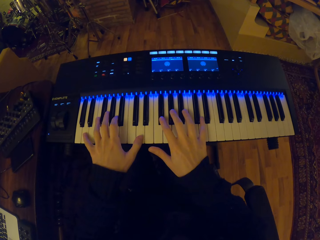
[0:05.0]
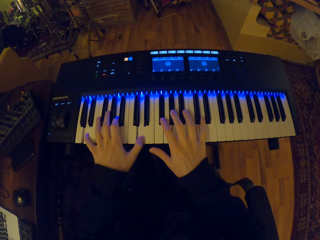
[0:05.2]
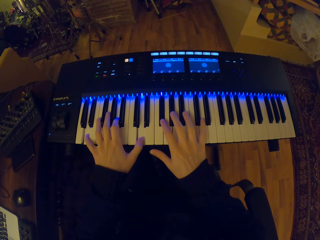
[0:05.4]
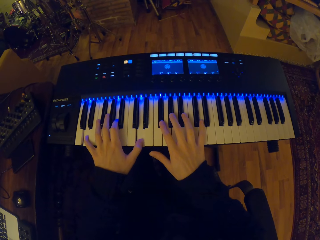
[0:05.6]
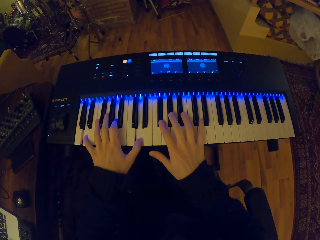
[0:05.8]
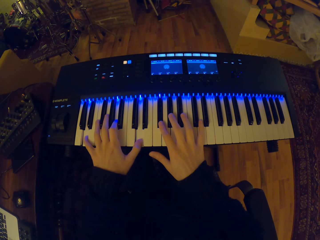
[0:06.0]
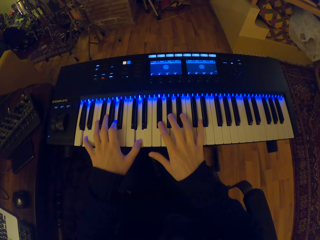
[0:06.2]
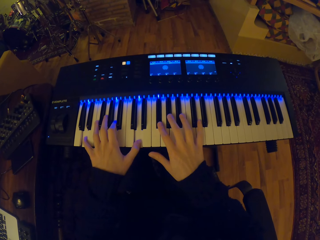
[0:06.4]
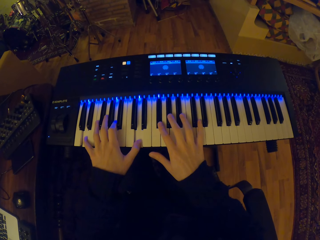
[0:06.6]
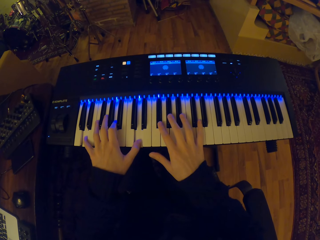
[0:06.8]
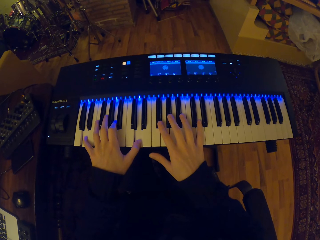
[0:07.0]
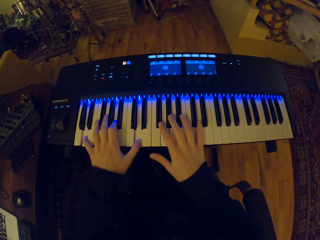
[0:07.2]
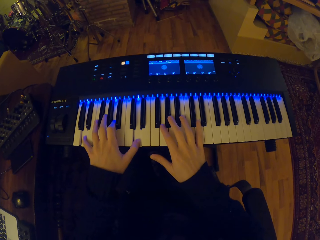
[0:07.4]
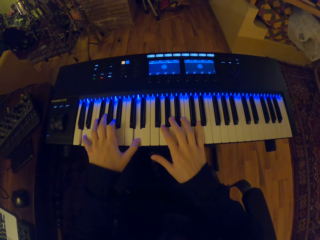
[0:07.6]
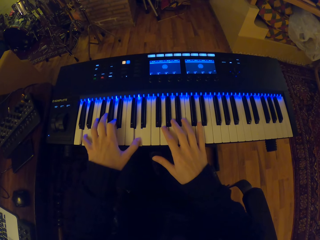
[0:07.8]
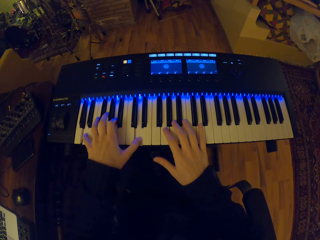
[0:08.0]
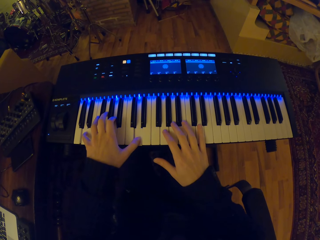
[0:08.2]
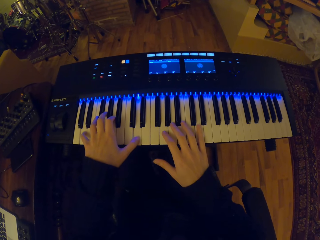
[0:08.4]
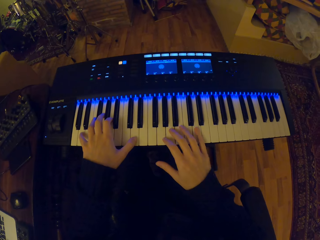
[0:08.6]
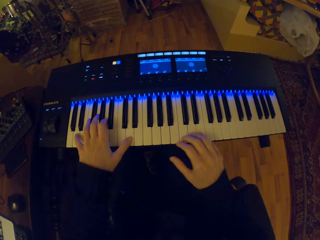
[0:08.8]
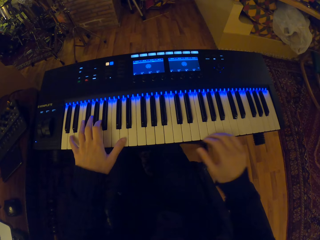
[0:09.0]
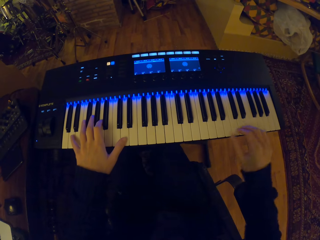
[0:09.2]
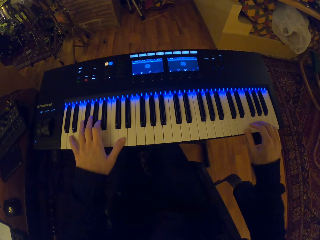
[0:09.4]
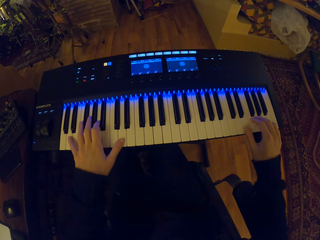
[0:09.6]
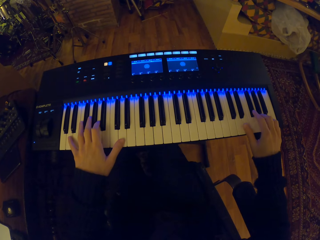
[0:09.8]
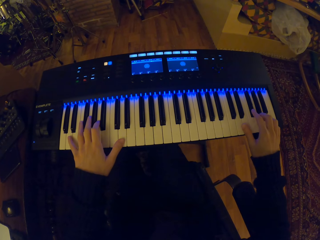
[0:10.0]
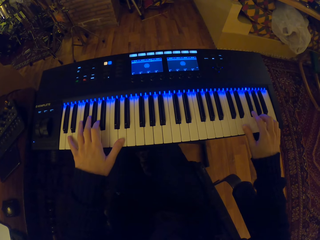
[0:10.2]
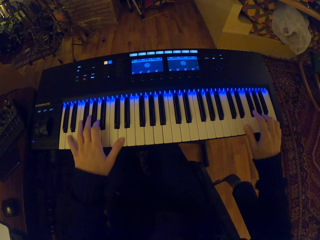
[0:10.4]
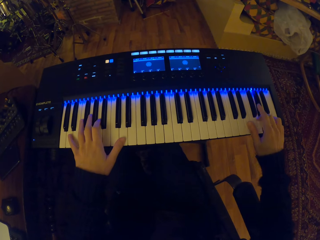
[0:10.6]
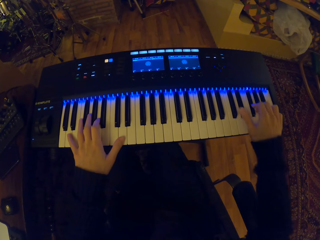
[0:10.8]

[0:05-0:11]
The camera wearer plays the piano with both hands.

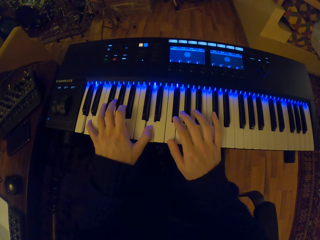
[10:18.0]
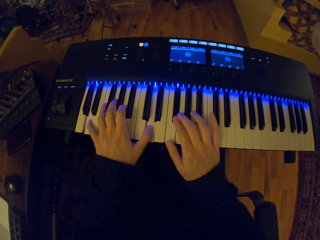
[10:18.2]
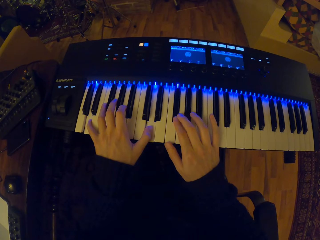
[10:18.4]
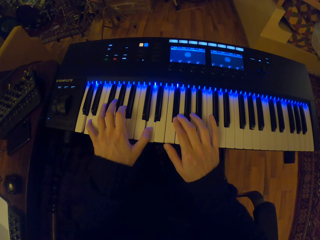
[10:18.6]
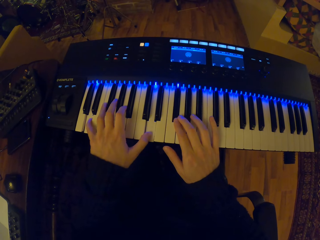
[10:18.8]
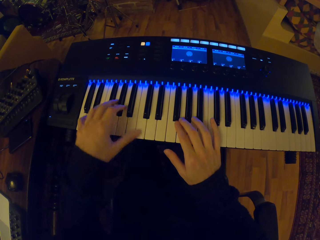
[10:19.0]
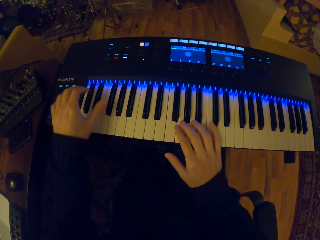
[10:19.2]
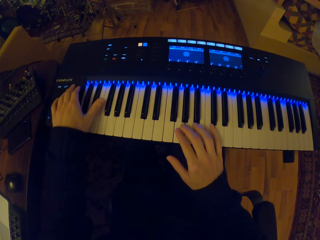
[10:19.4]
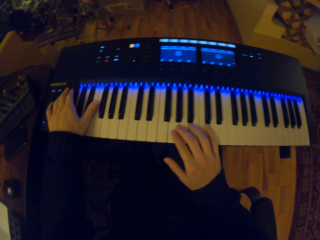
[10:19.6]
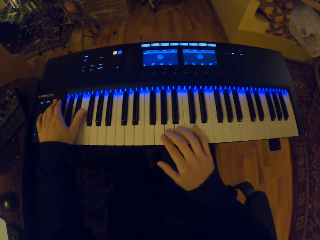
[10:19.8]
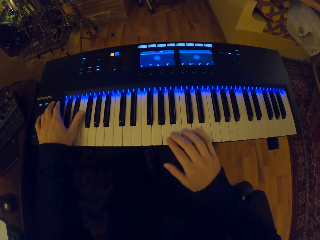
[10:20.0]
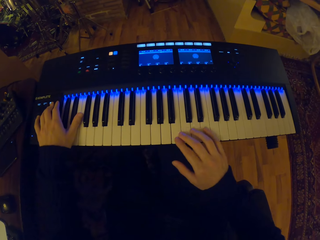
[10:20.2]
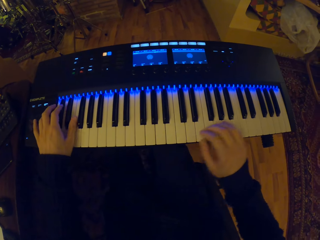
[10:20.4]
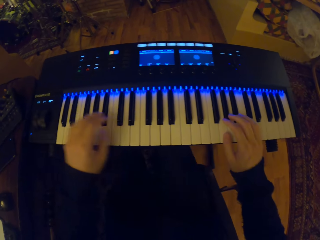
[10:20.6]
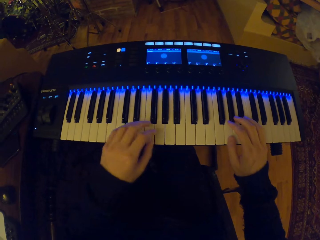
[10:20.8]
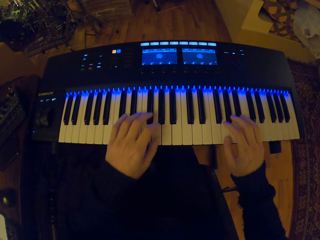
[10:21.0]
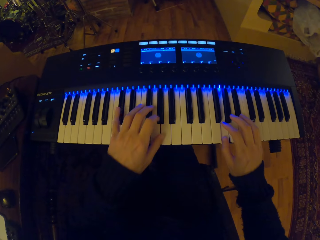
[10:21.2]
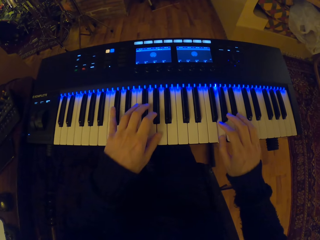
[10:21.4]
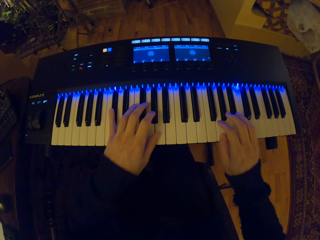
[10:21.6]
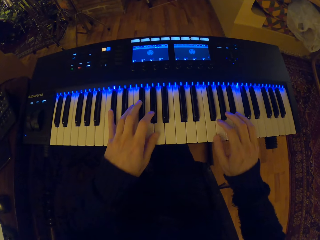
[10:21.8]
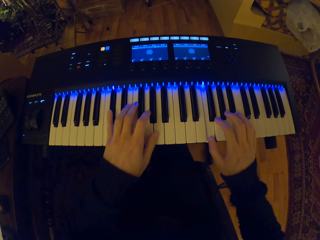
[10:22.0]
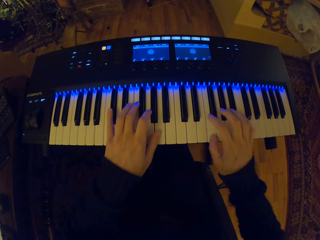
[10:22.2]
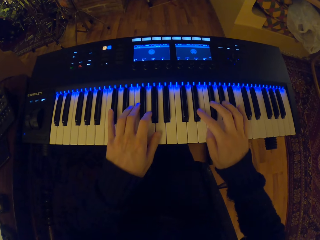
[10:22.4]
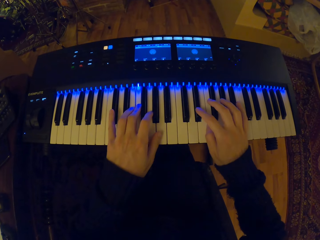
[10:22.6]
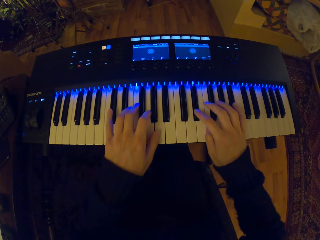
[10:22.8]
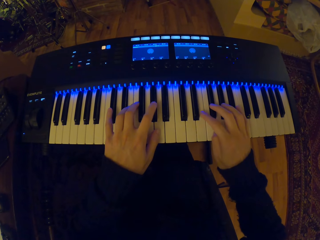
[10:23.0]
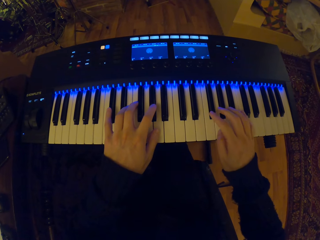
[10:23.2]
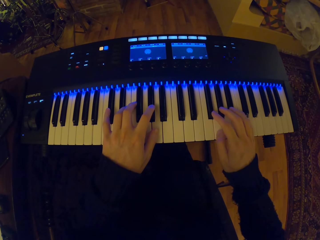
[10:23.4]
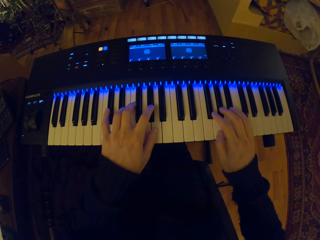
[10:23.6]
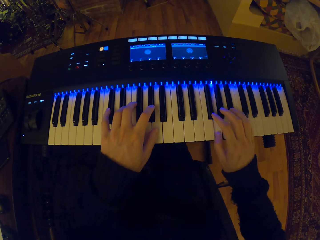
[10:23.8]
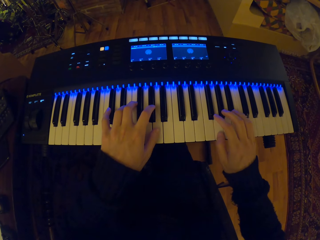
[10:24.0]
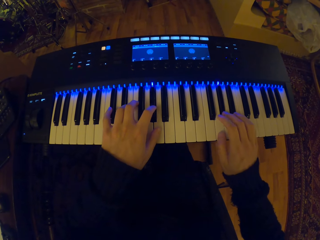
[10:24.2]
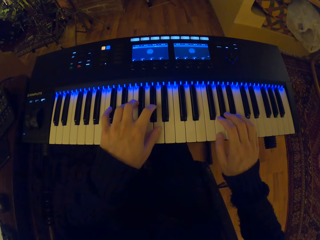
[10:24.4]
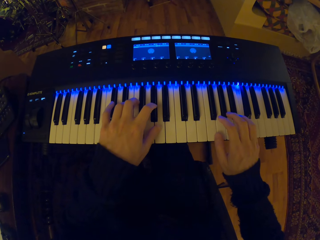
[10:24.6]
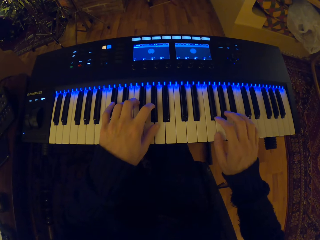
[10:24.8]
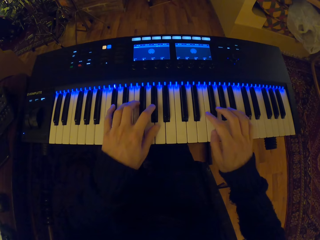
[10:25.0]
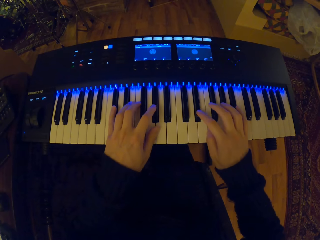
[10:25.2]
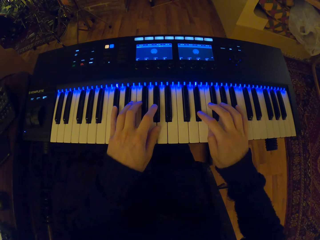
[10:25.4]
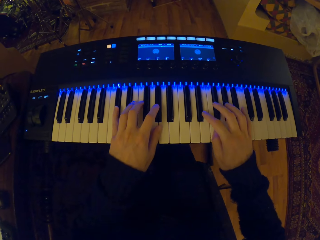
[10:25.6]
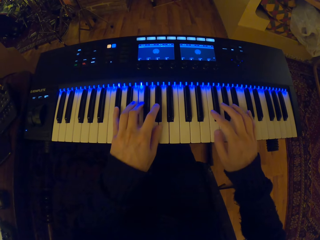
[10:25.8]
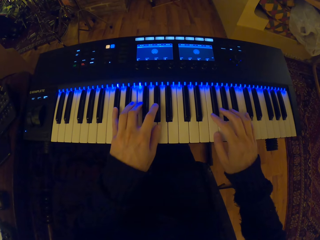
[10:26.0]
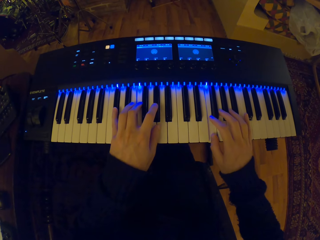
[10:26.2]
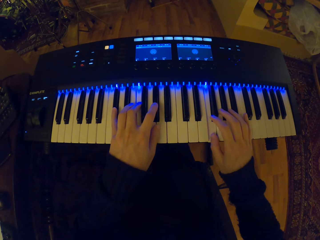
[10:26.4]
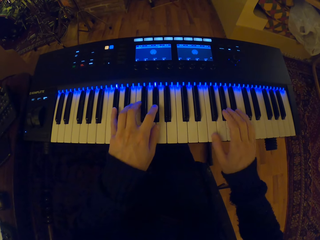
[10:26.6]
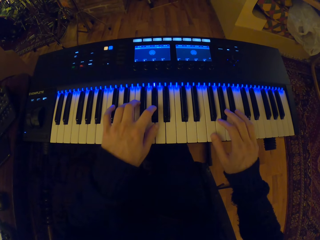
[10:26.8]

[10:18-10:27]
The camera wearer presses buttons on the piano. He sets the knob of the piano with his left hand. He plays the piano with both hands.

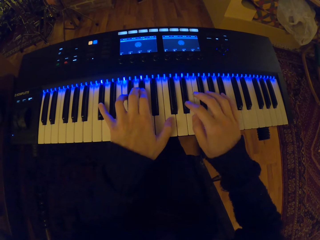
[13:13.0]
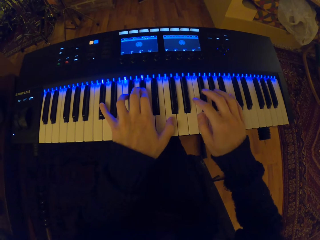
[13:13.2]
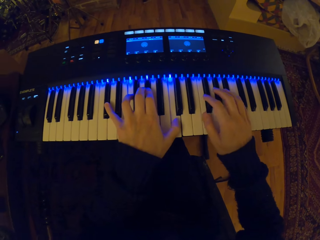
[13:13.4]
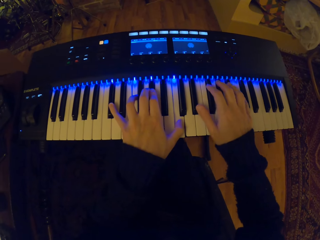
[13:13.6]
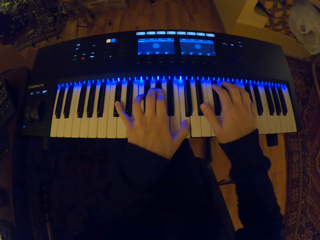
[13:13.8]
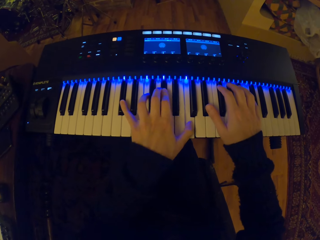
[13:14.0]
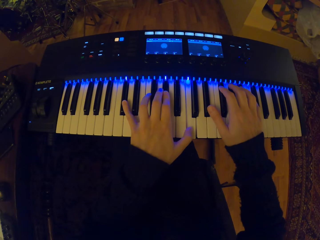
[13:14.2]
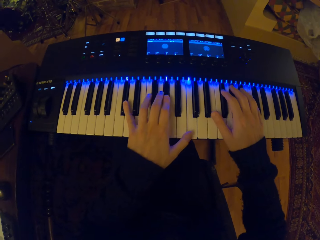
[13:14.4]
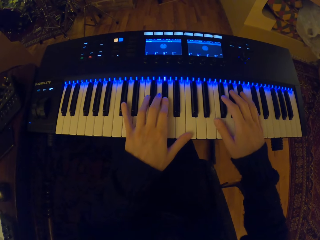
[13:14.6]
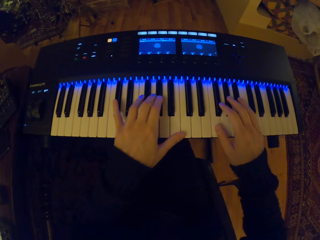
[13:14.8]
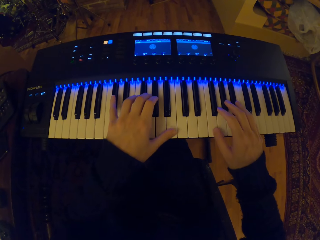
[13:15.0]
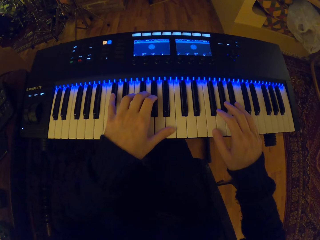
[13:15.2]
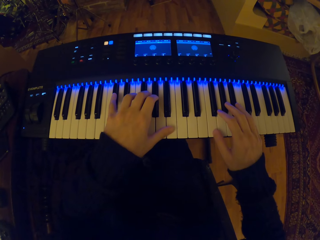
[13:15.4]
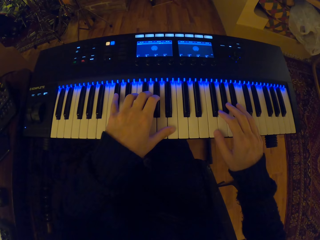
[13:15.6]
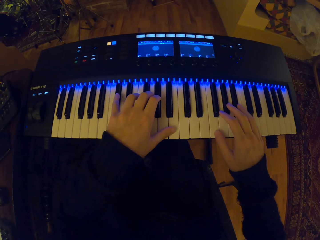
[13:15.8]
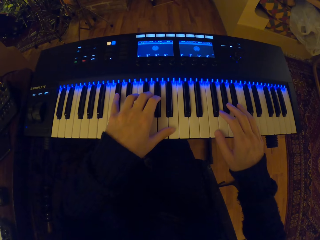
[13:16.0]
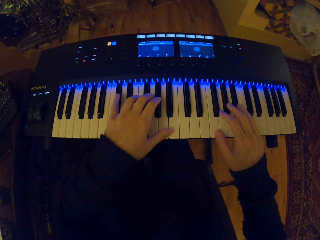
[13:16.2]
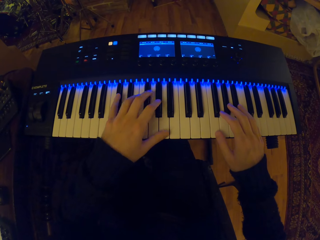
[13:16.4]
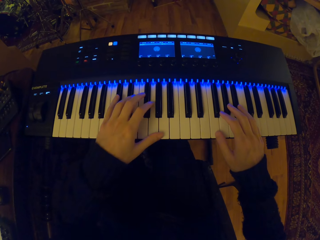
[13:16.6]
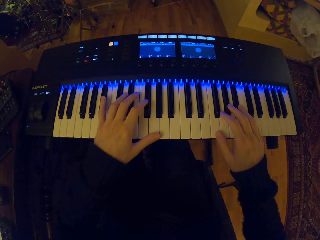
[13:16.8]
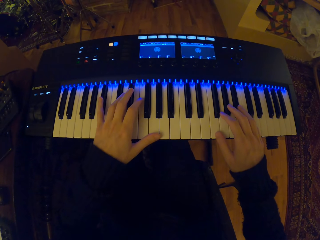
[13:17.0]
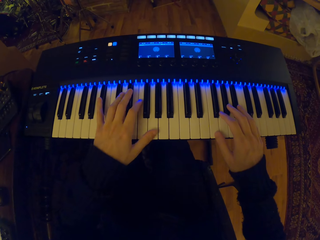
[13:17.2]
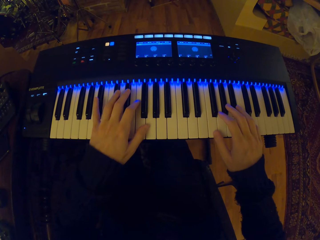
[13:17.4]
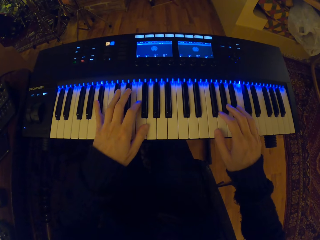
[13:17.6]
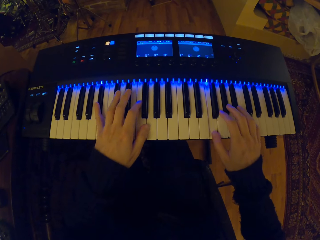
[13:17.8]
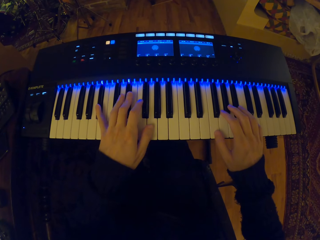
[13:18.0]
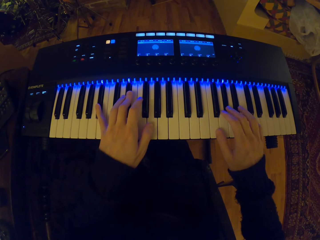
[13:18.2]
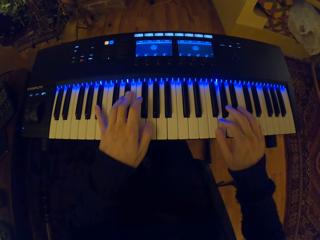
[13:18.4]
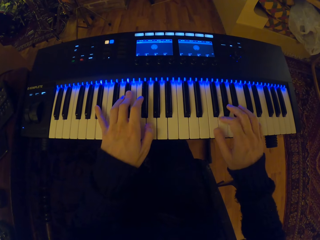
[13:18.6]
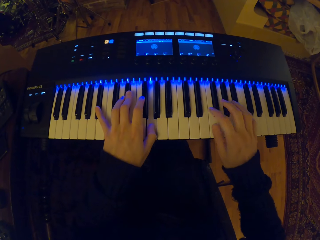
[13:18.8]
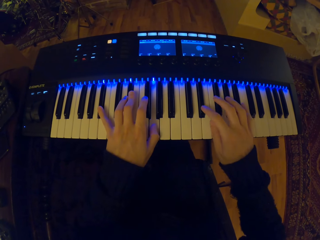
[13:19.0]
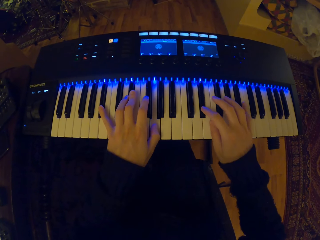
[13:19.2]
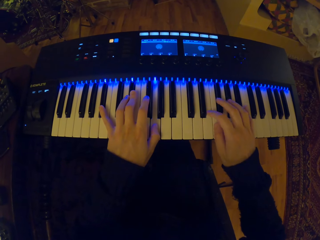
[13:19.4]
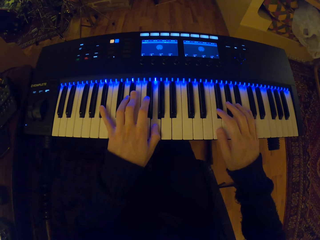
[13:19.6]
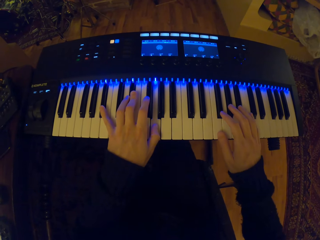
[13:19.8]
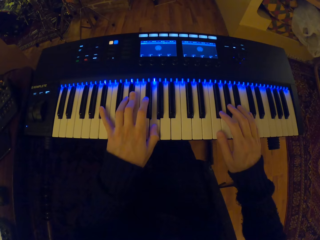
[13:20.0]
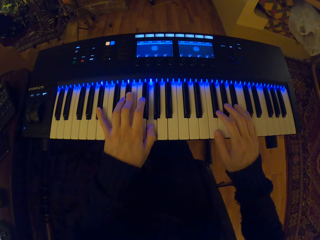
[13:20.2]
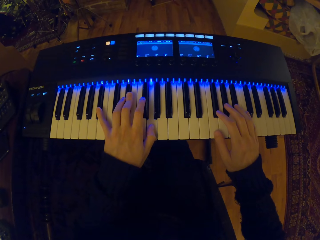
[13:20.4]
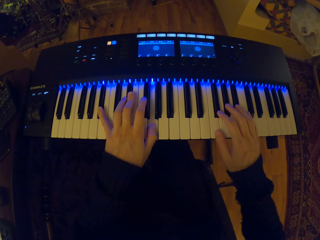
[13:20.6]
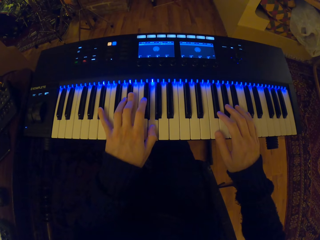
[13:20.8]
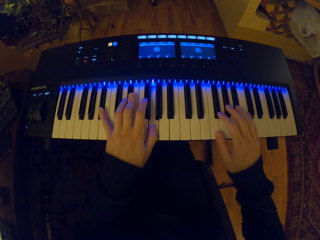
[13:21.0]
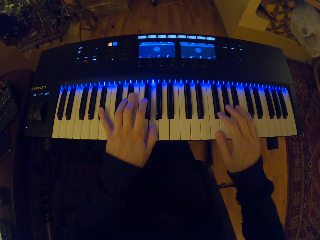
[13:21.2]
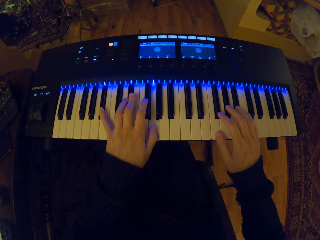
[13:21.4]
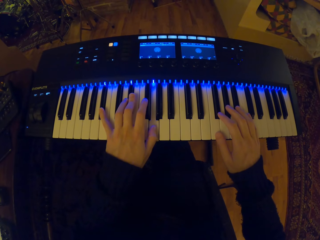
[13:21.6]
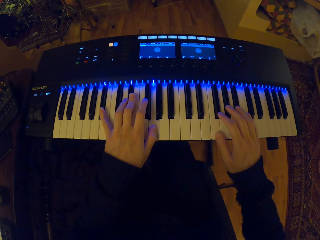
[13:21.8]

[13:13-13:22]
The camera wearer looks around. They move a hand on the piano. They play the piano.
